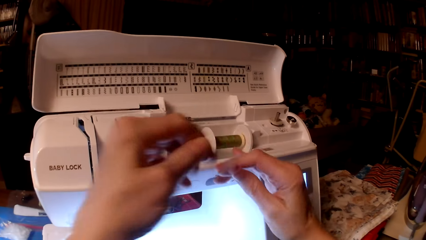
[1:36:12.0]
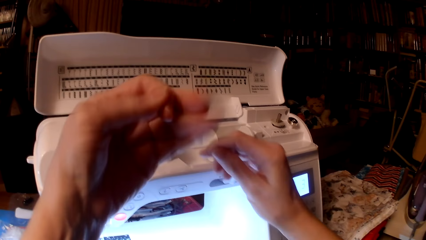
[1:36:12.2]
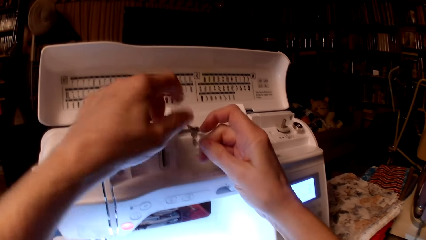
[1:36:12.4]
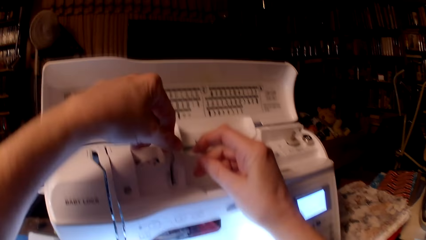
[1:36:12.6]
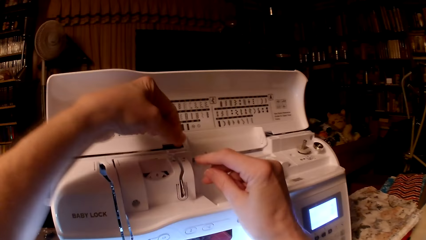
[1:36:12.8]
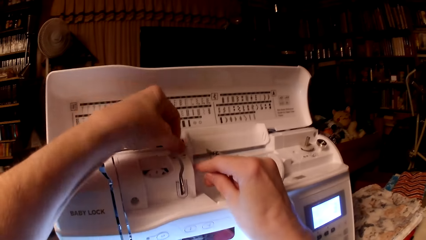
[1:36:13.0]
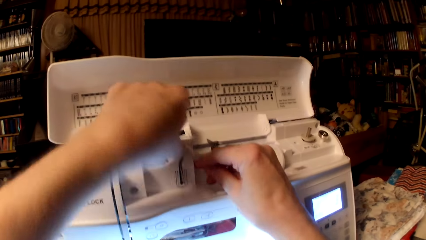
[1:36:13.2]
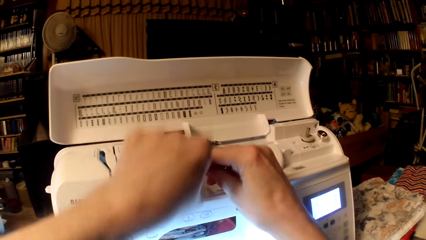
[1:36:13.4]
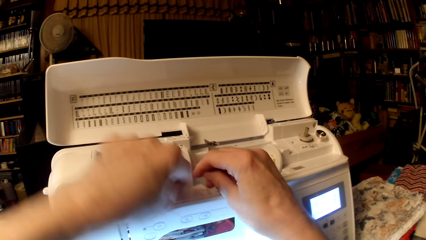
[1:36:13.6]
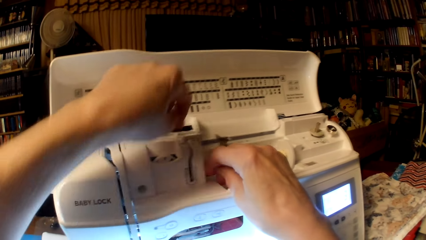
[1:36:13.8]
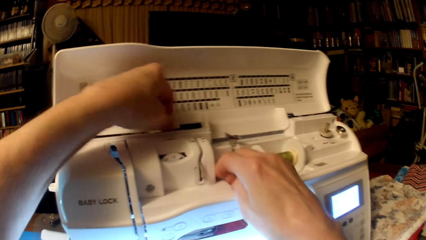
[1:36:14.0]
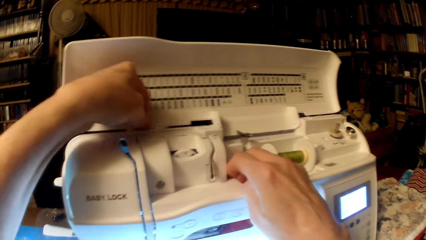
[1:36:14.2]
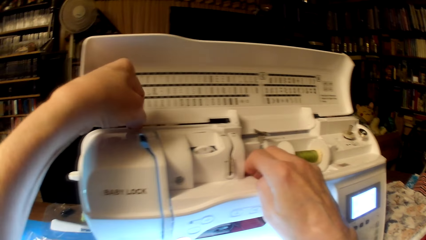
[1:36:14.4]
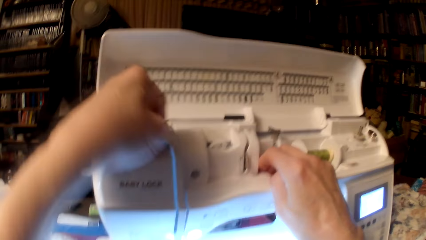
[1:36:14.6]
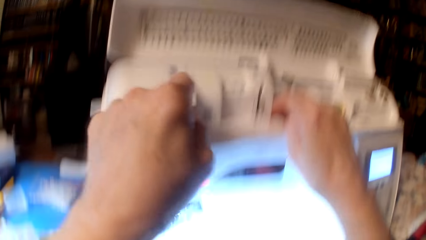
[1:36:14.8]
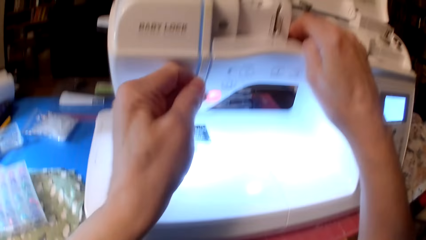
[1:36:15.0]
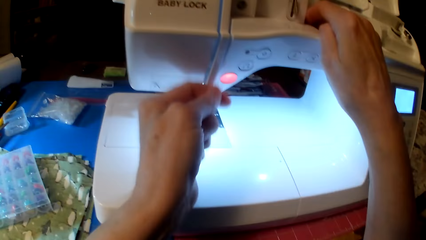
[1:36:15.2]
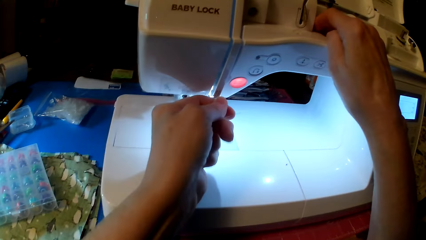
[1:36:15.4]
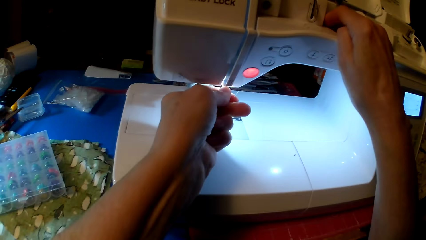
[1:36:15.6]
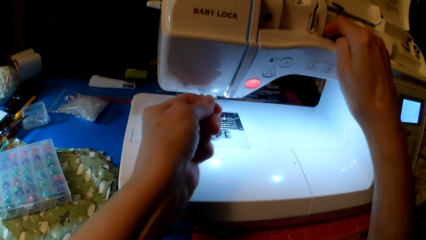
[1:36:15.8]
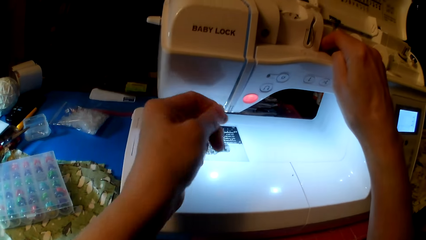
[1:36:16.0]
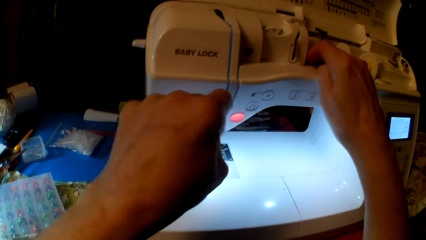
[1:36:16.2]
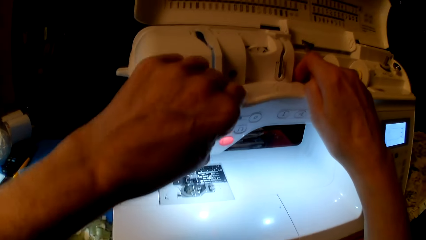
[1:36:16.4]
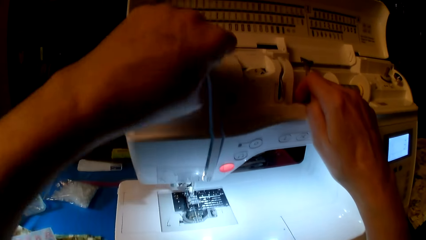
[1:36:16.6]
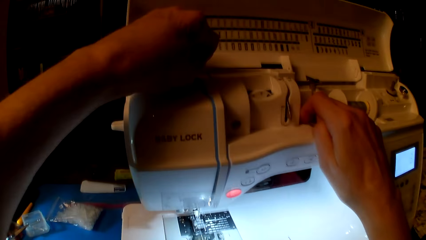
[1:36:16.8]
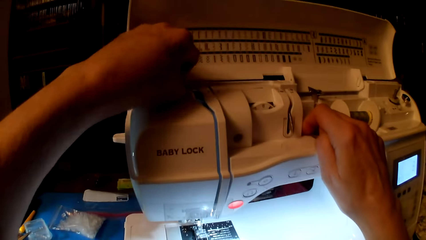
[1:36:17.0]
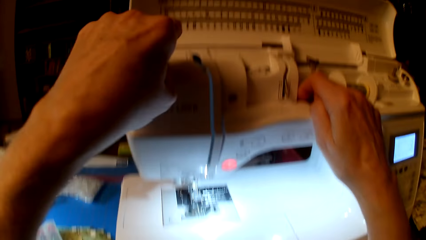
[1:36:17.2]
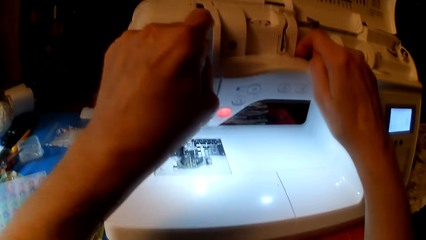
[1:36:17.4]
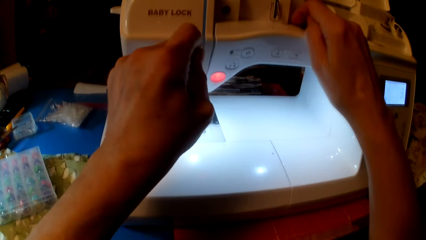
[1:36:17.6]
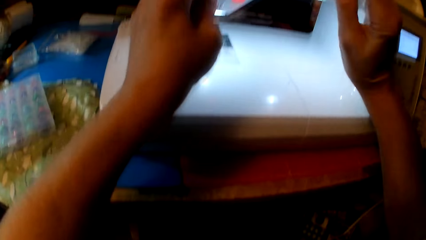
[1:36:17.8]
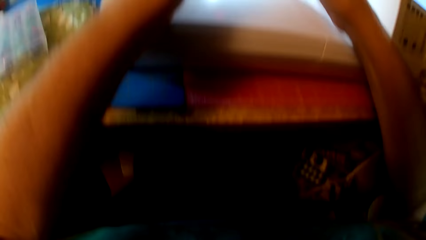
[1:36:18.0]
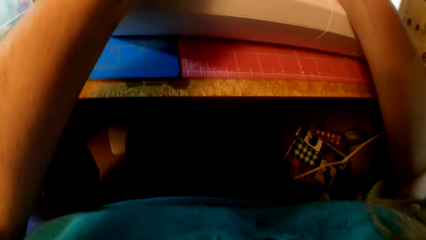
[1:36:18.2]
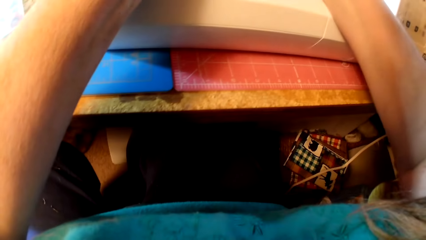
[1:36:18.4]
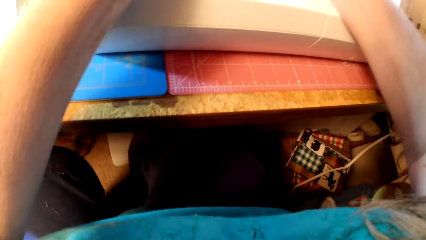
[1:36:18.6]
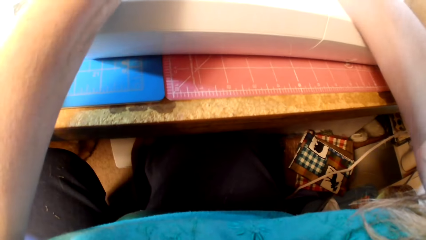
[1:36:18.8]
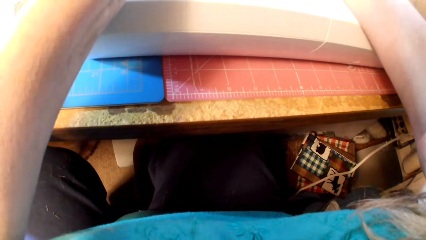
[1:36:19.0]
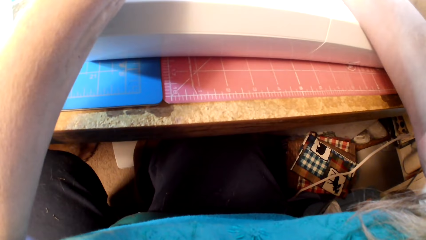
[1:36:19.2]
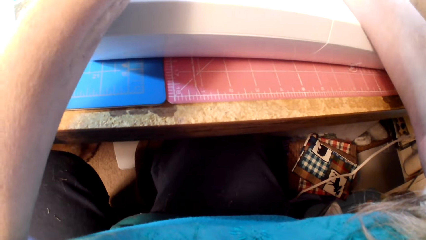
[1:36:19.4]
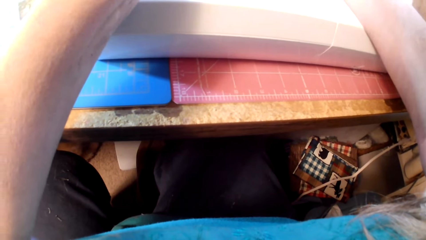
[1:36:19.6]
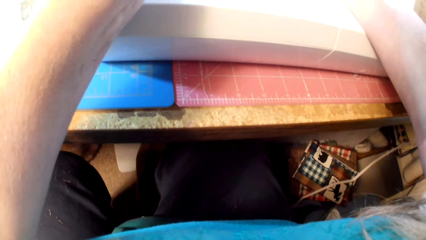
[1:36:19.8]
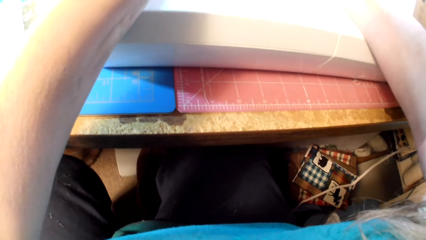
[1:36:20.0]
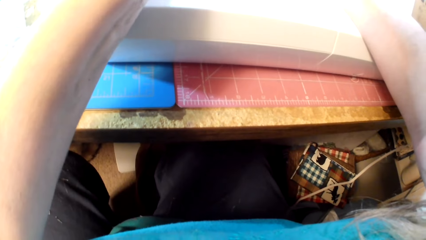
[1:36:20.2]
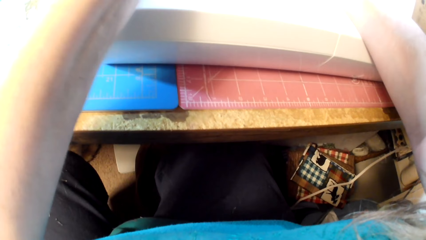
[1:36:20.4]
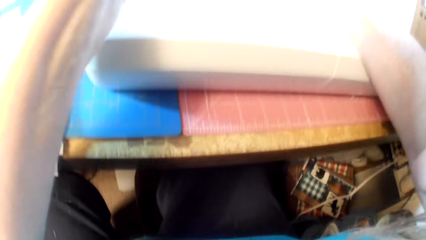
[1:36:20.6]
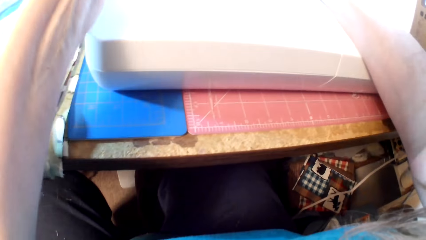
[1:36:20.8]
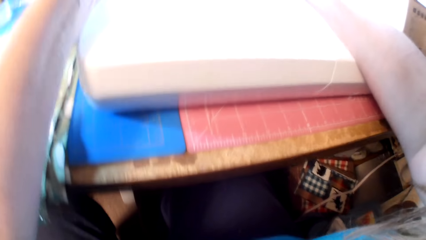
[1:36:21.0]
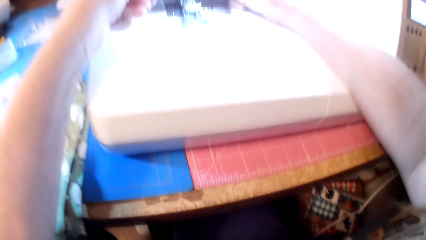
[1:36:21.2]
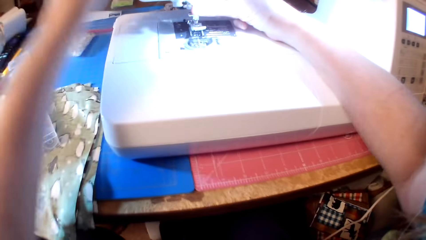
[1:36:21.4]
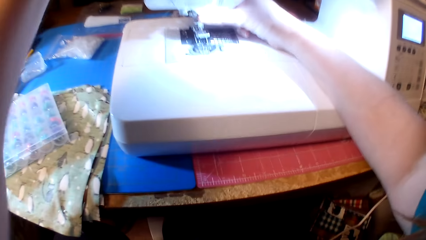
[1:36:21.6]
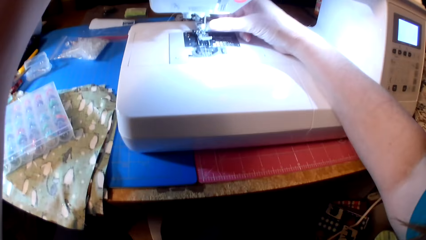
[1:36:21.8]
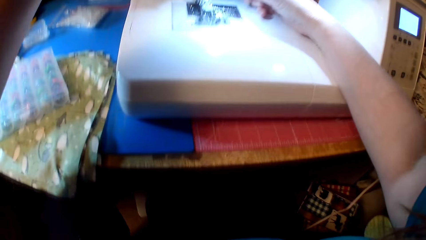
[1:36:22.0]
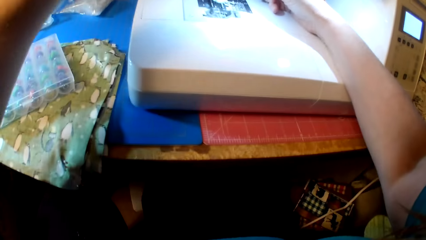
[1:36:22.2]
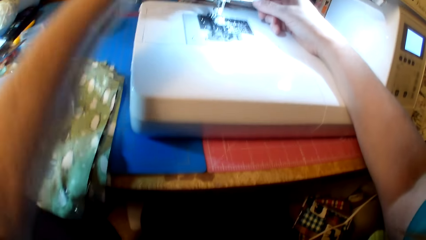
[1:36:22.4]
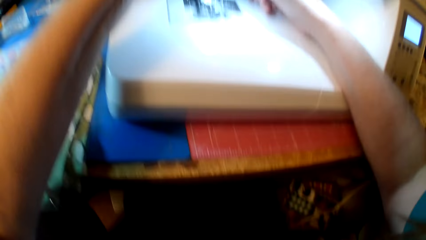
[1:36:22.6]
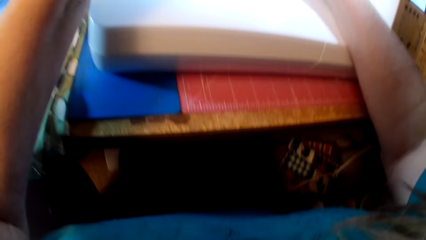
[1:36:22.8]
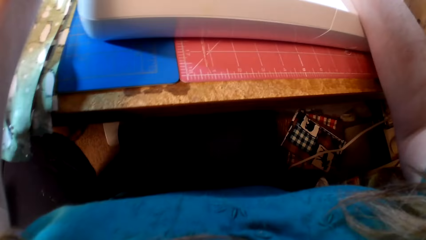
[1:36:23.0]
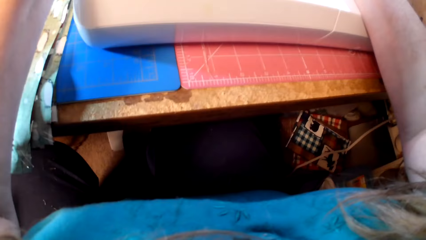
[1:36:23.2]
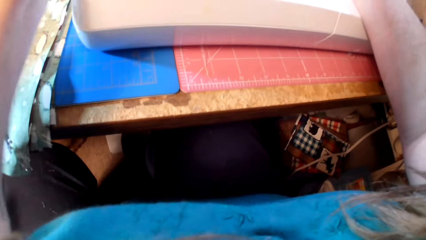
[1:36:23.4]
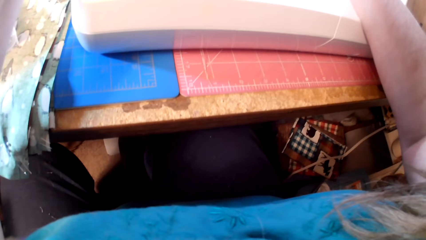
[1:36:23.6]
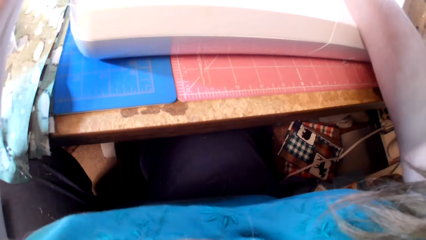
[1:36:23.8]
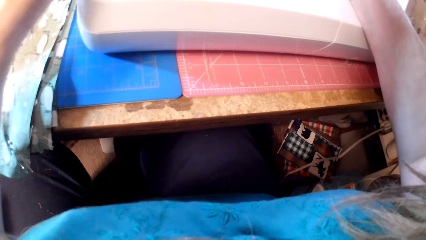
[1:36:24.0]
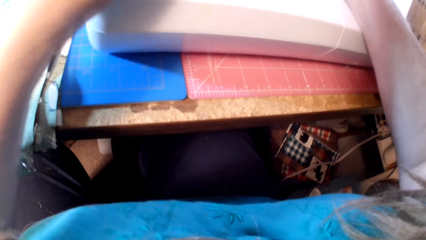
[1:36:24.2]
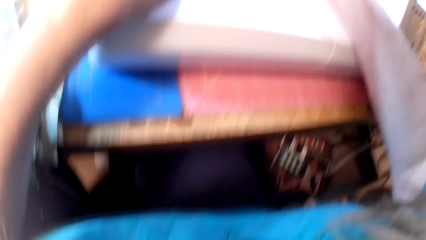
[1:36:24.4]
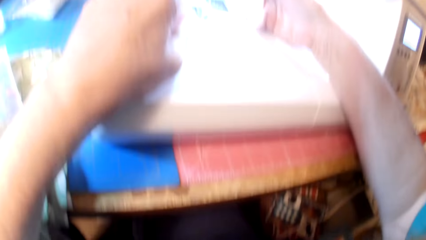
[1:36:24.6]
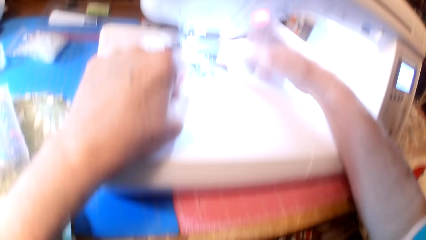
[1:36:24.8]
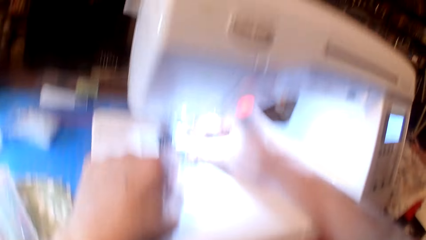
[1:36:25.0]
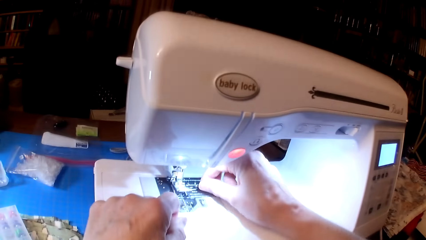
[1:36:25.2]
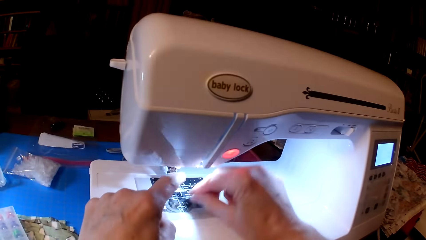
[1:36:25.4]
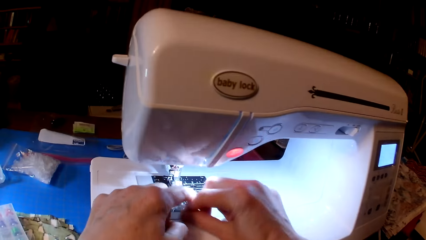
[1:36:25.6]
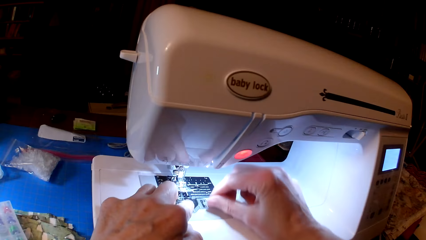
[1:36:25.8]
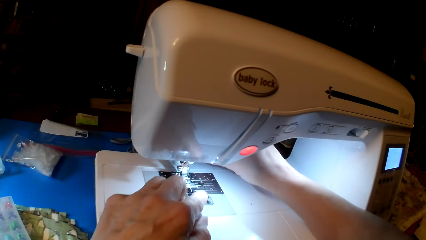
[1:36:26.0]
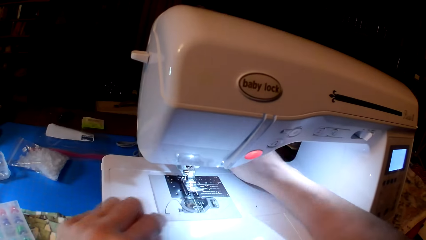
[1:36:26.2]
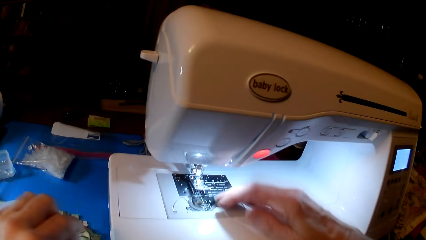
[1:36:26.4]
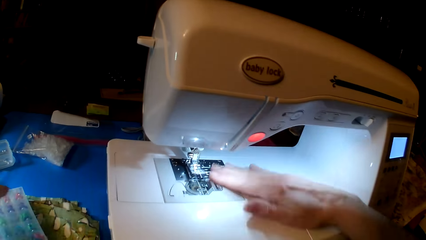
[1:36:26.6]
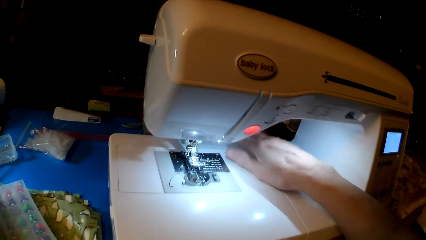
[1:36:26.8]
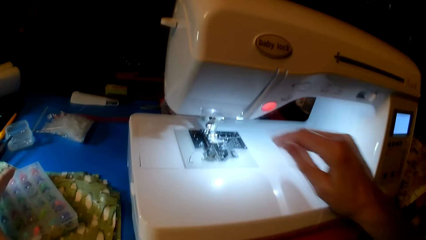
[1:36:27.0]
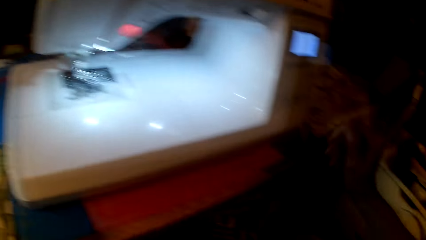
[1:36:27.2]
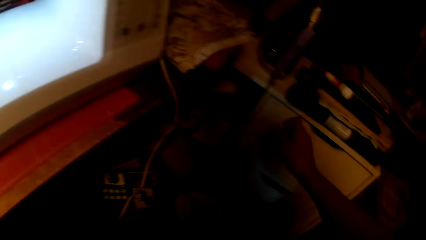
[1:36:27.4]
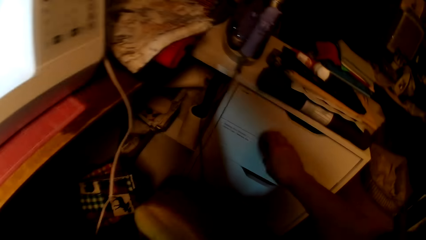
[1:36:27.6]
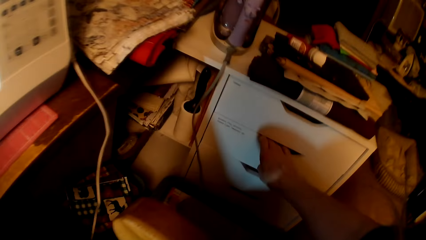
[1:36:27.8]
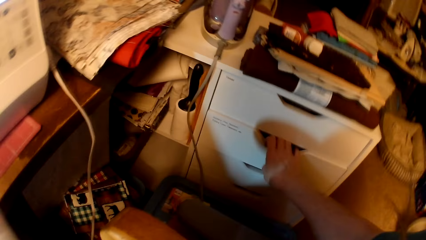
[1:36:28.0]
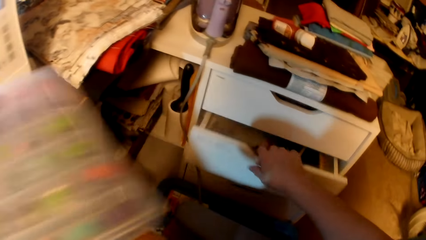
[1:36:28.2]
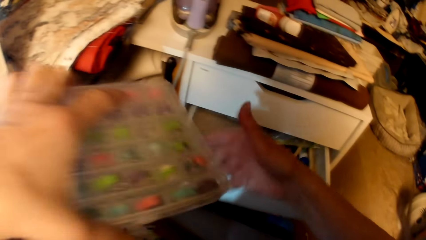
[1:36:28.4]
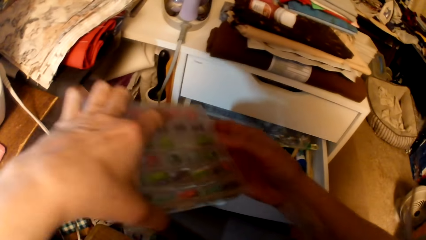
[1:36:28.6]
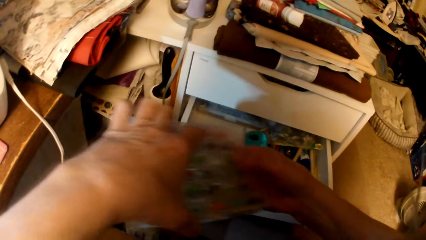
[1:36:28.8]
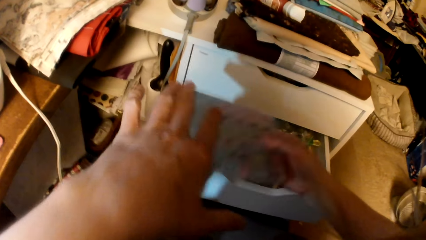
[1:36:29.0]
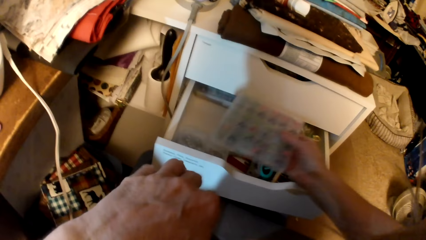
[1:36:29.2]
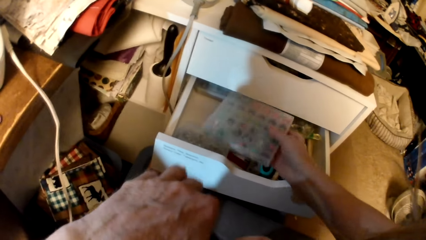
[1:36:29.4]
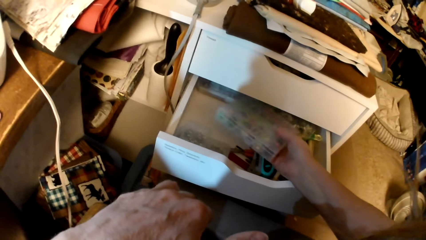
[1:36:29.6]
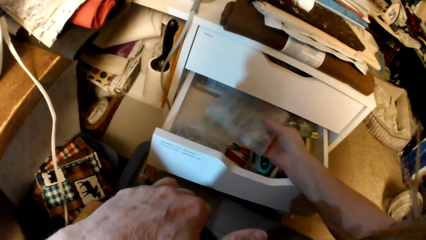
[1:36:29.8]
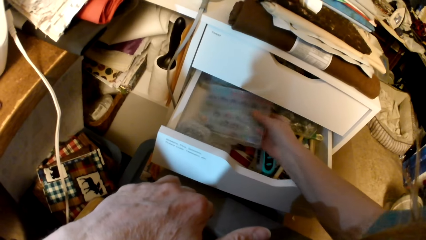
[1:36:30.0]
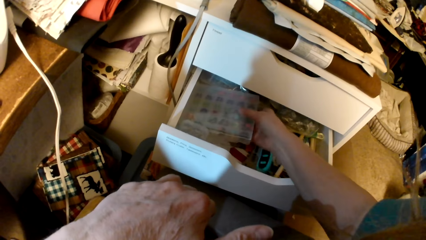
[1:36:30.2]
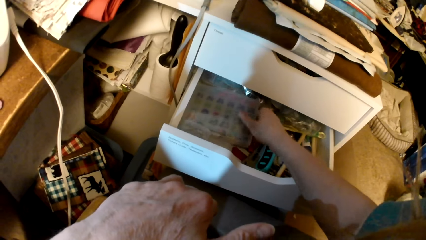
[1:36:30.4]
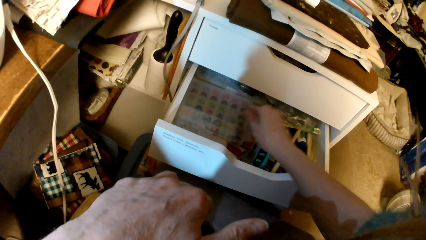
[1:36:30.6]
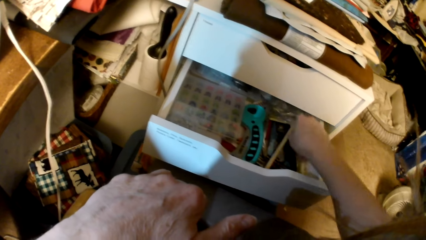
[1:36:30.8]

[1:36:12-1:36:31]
The camera wearer wraps the thread. They open the cabinet or drawer. They put the bobbins in the cabinet.
